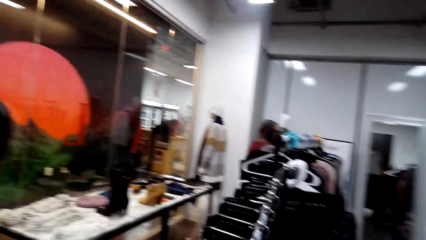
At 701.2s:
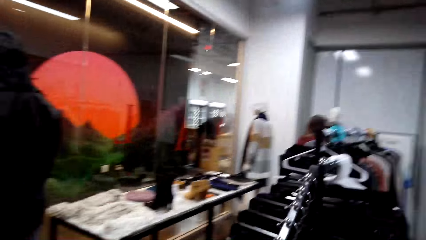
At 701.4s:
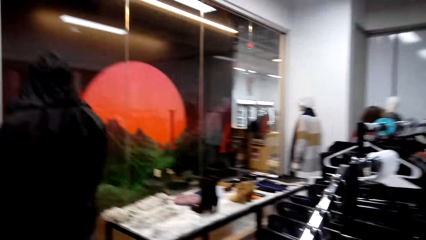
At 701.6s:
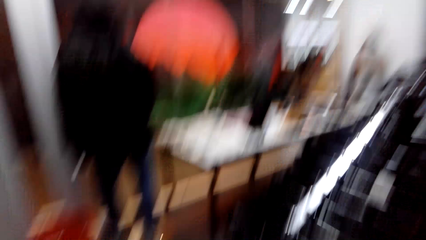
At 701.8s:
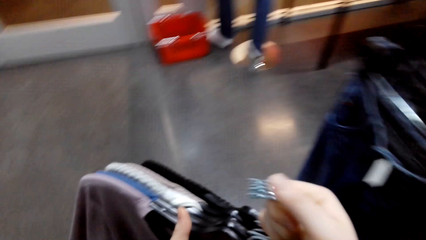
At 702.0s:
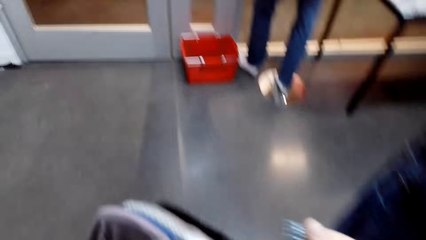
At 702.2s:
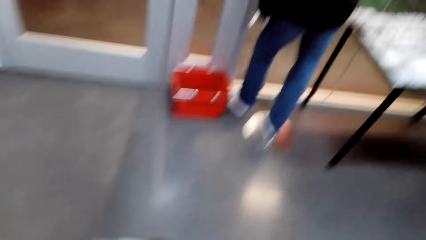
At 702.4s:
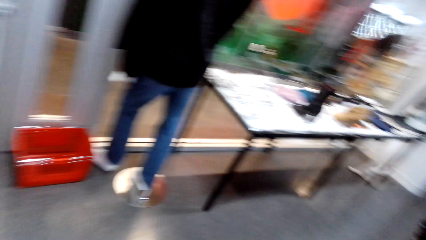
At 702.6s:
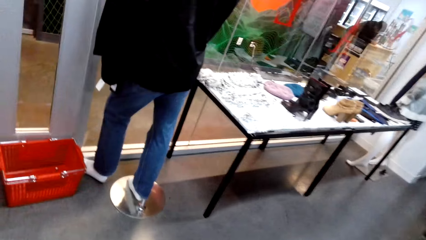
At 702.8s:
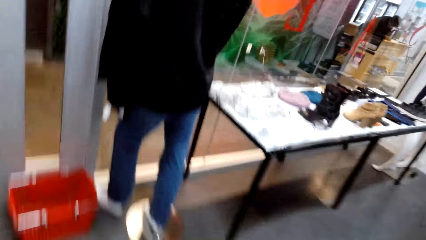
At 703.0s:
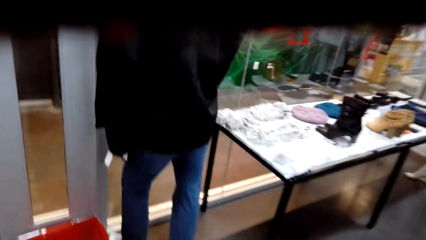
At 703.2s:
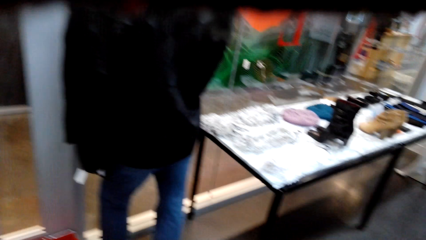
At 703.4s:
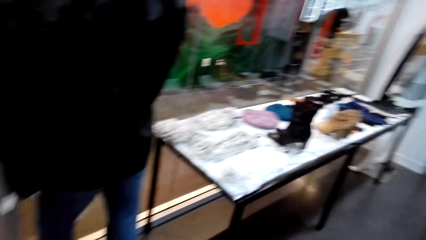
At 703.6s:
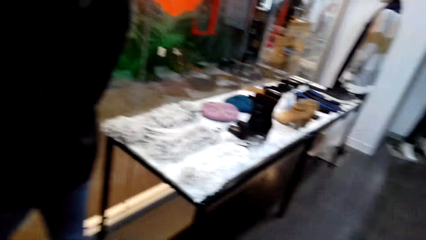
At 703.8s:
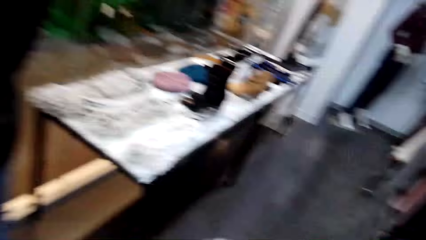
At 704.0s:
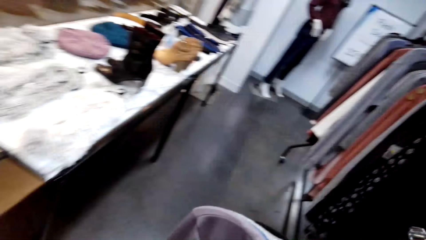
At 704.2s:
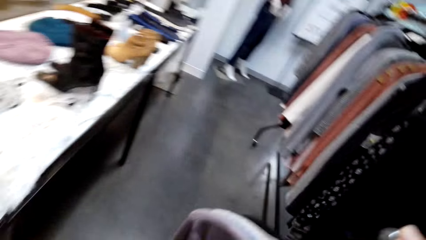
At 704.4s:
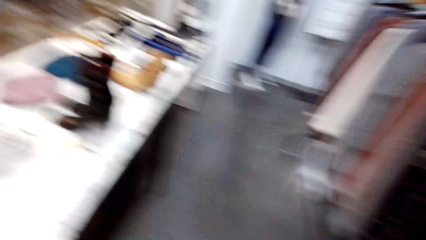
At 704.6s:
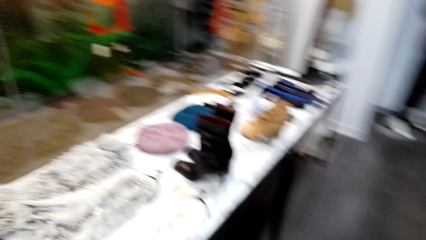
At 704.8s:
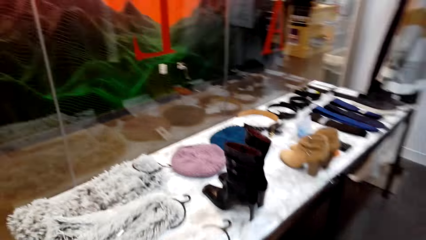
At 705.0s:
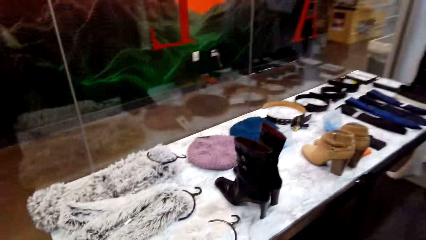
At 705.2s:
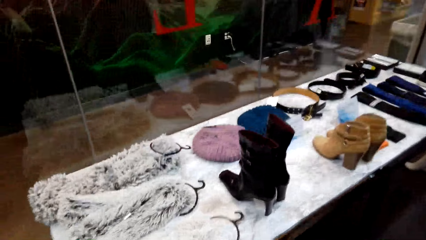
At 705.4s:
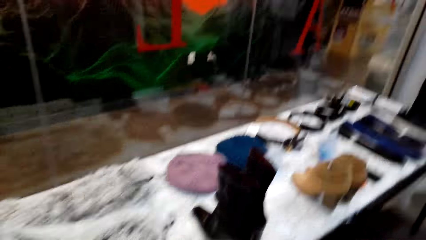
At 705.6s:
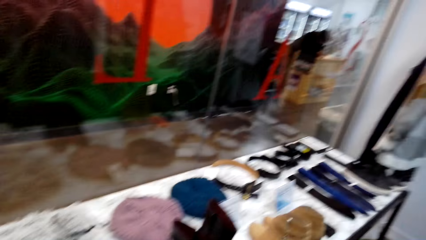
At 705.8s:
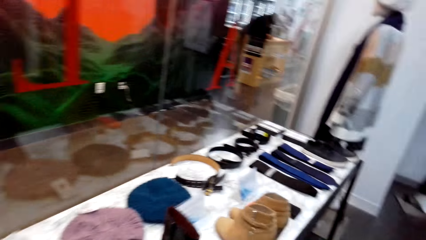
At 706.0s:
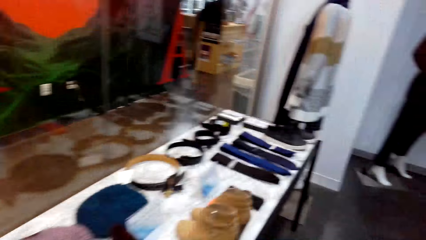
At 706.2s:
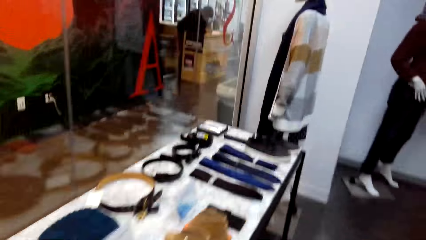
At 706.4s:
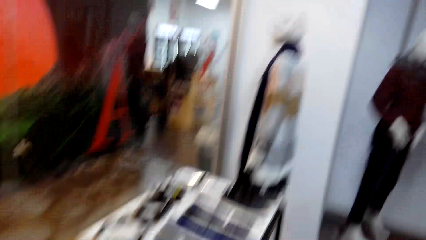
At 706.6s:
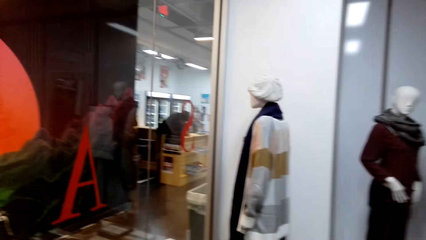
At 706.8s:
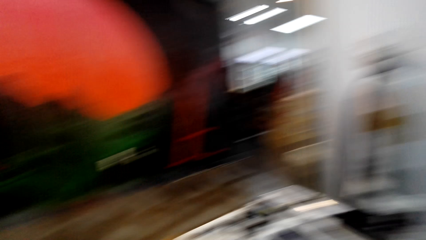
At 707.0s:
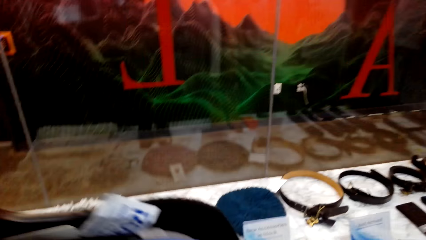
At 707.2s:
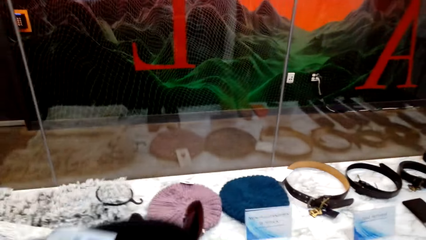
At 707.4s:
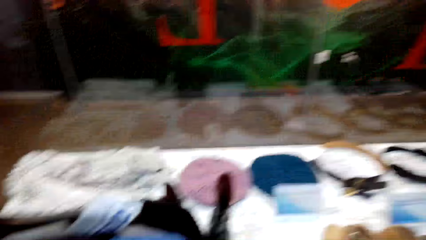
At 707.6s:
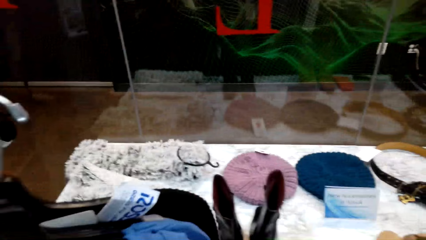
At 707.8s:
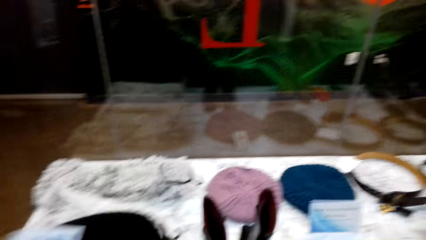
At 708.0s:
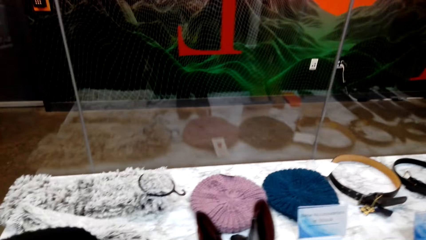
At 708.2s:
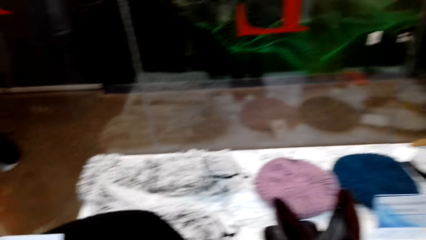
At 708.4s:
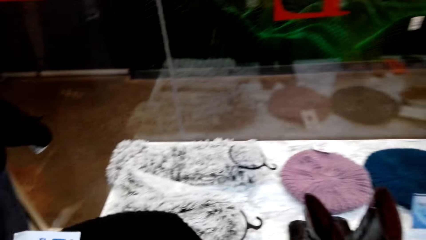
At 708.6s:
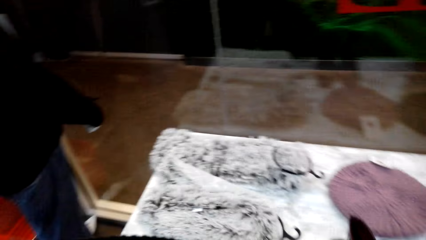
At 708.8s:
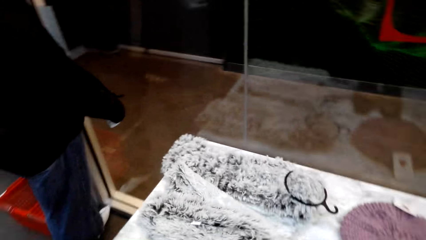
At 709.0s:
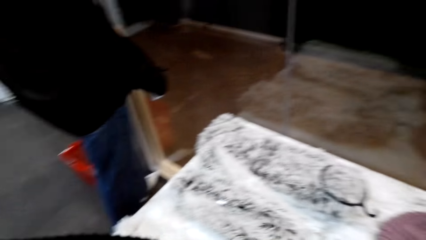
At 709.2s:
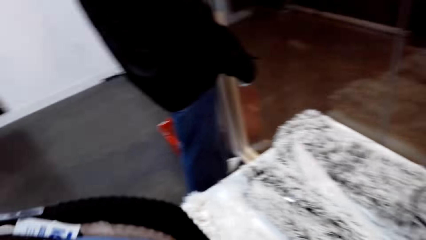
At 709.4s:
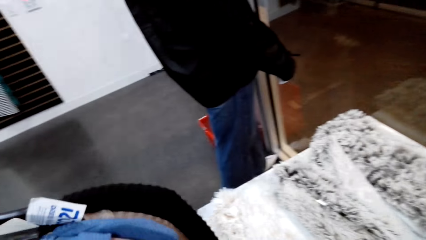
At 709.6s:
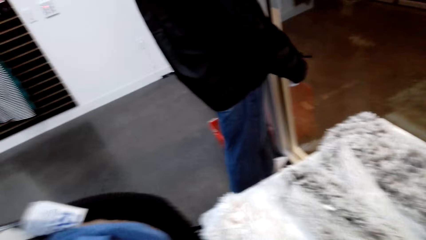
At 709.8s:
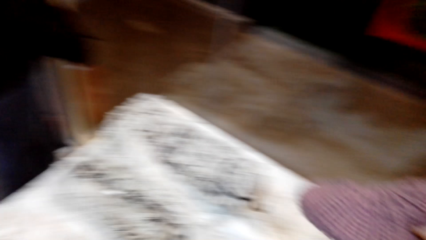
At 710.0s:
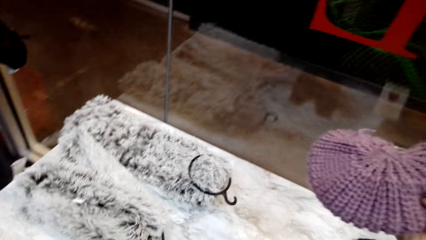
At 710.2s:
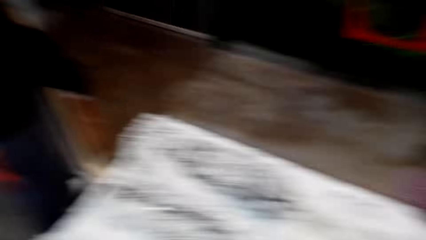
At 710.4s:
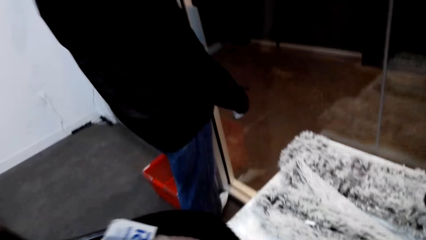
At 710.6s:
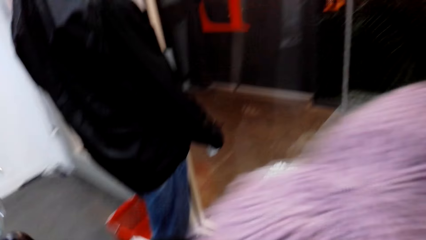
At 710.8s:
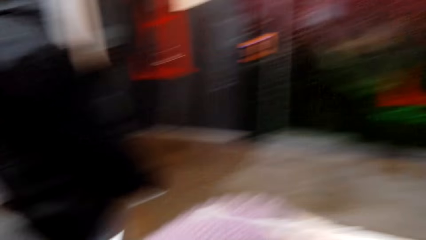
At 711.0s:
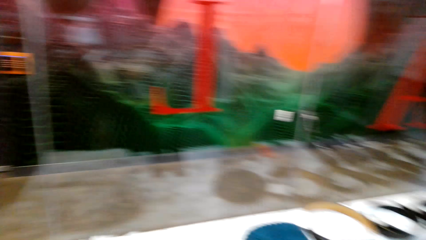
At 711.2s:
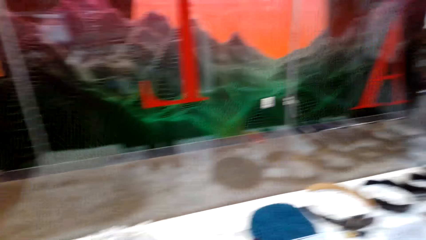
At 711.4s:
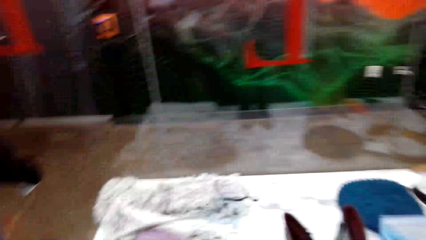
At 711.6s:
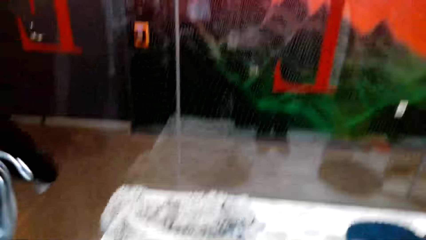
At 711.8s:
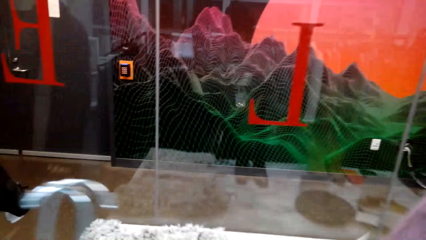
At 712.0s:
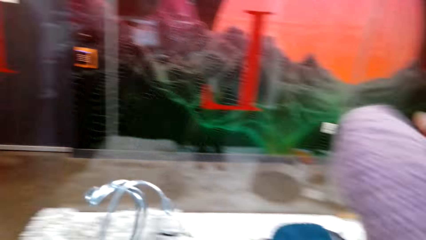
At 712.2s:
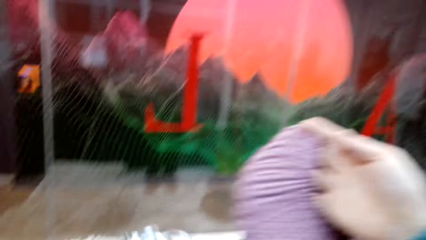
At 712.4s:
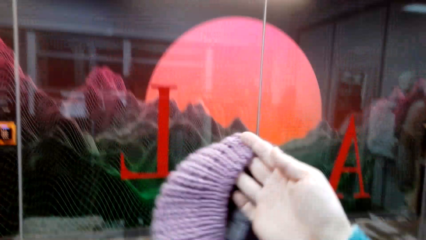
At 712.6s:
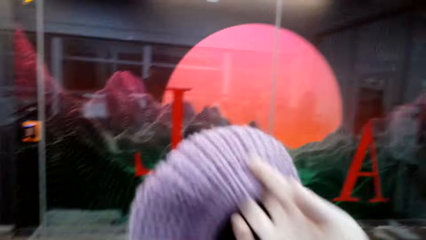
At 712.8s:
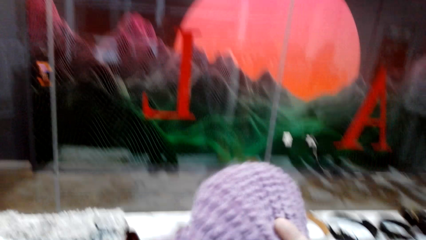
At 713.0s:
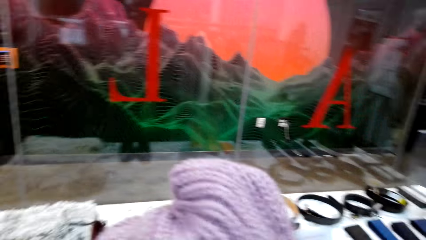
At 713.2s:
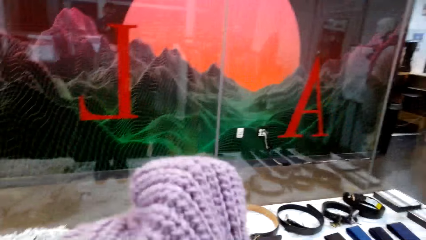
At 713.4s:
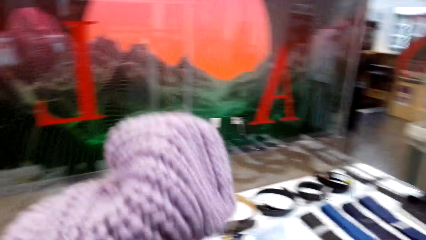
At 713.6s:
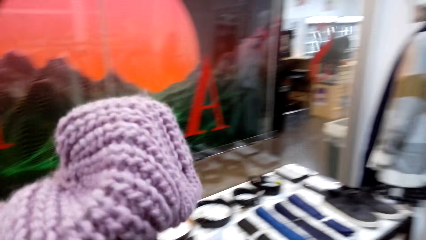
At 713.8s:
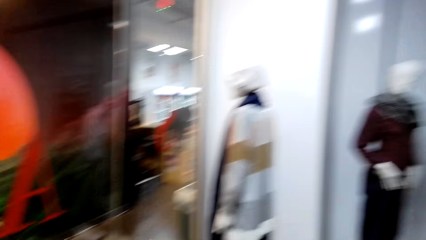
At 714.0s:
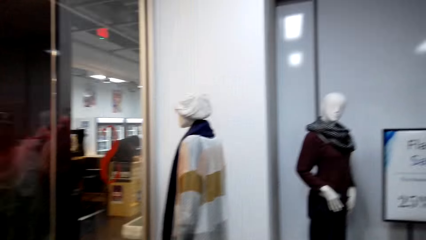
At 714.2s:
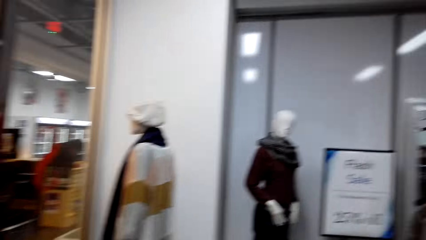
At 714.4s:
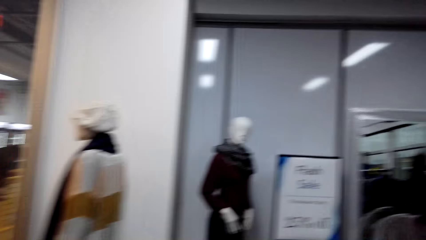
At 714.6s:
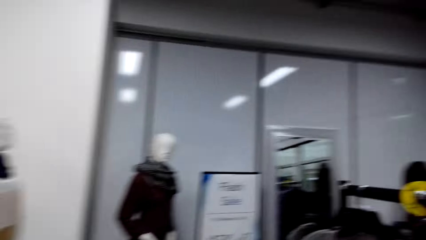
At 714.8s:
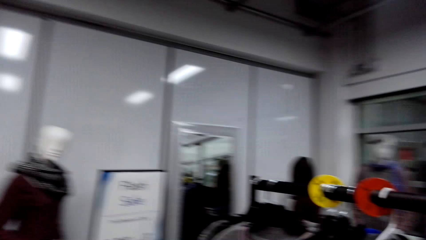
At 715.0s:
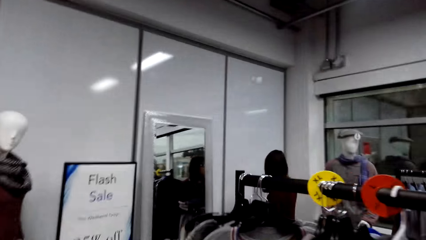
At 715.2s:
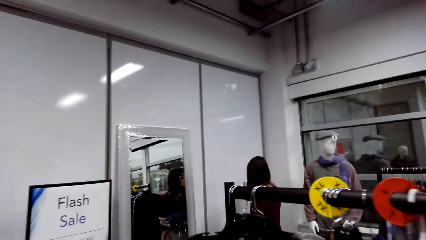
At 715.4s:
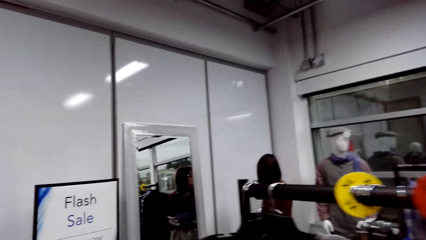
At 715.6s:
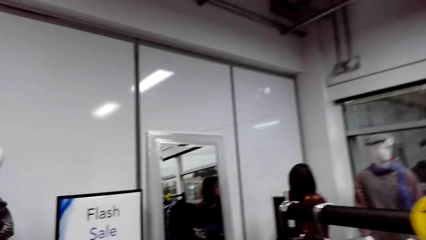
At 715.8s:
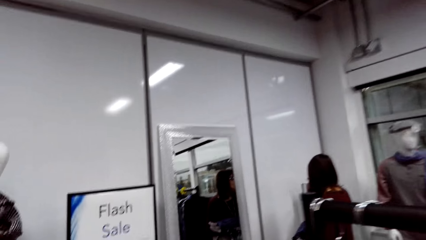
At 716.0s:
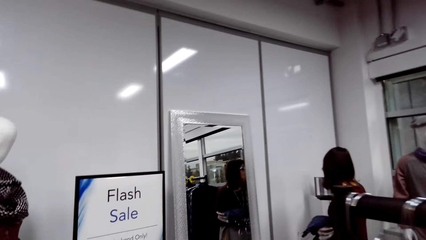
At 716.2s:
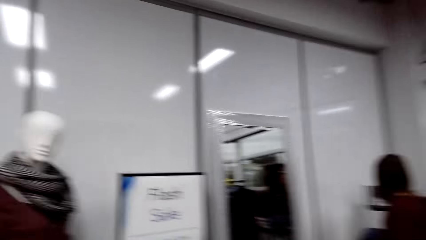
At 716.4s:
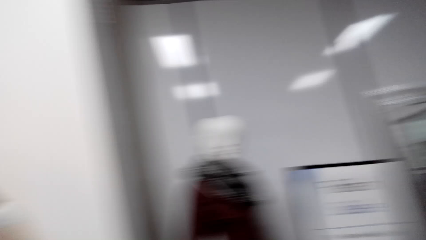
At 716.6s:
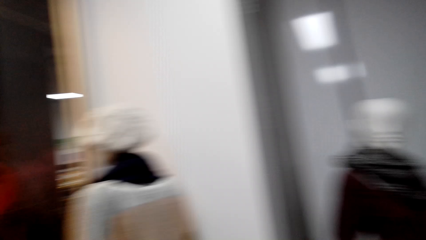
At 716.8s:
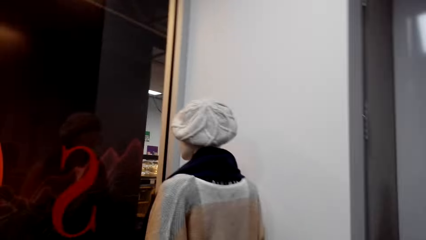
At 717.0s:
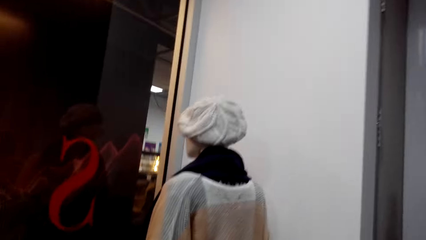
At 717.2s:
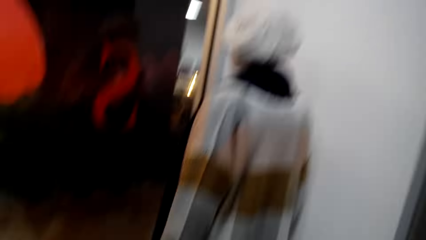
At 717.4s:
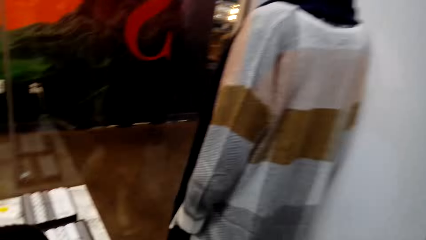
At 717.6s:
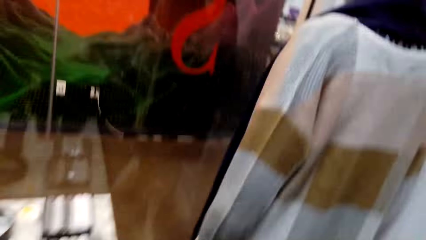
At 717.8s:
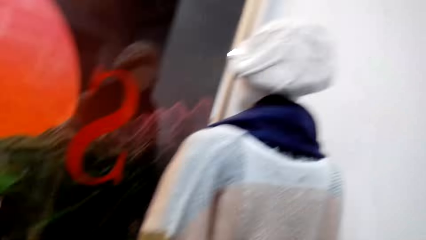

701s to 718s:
The camera wearer talks. They walk around. They pick the winter cap from the table. They check the winter cap. They walk around the store.
